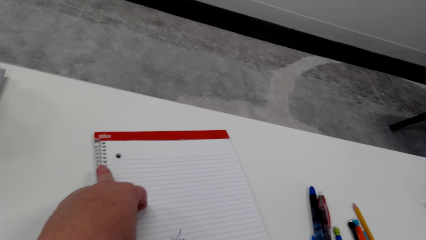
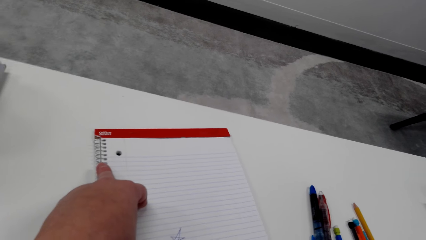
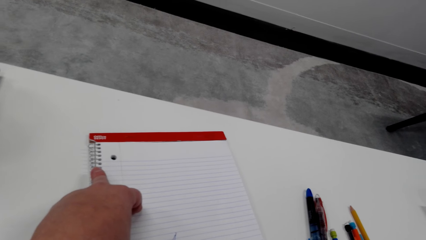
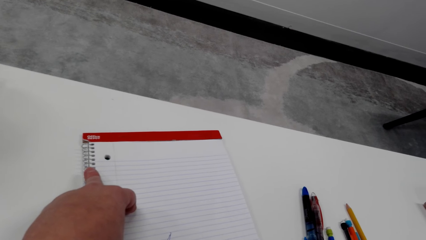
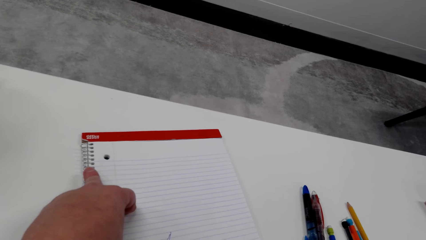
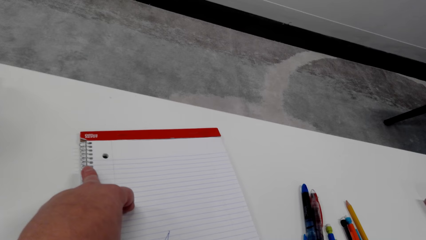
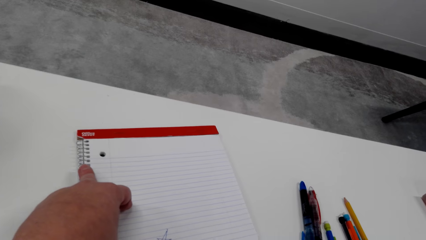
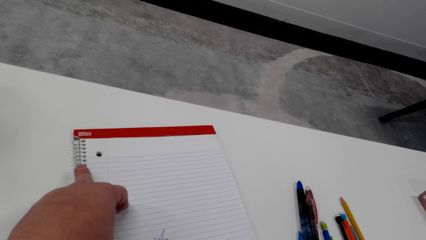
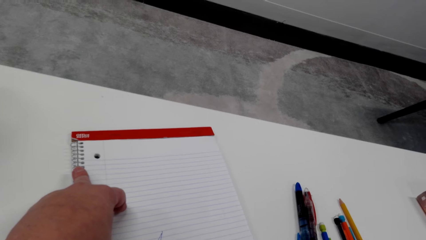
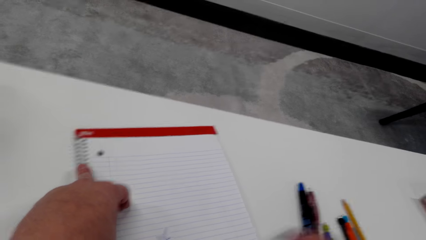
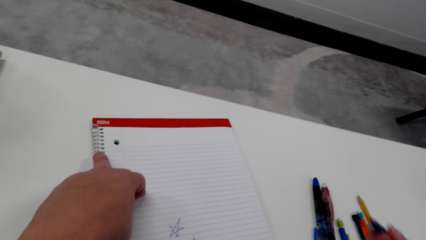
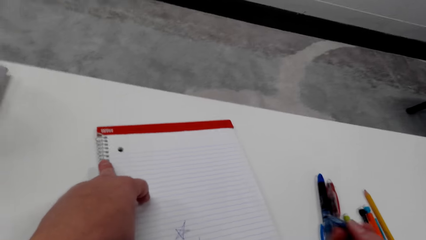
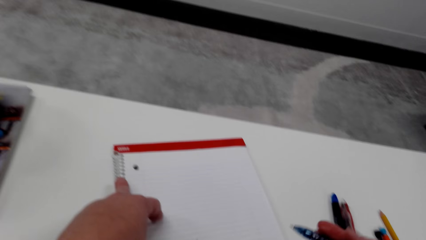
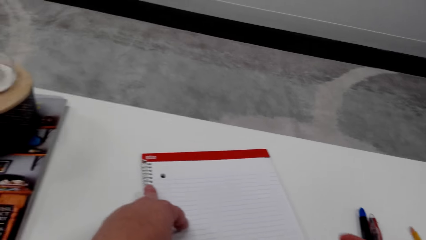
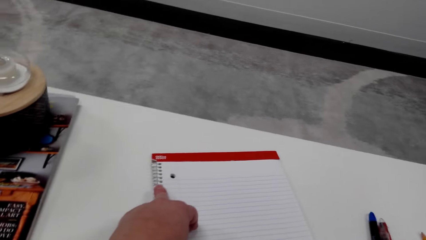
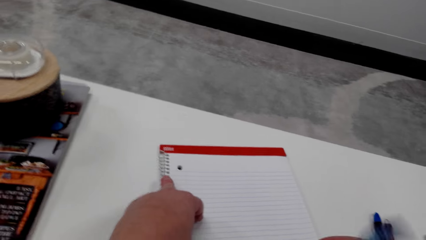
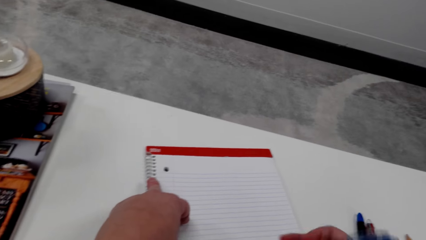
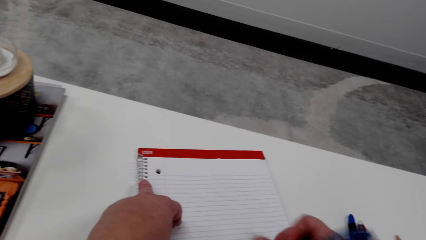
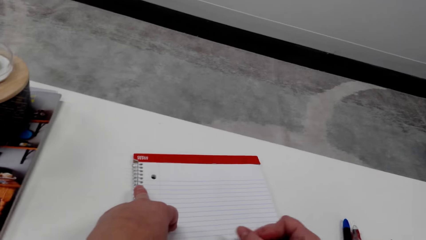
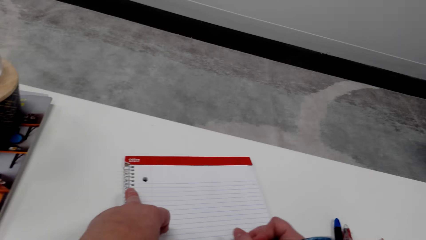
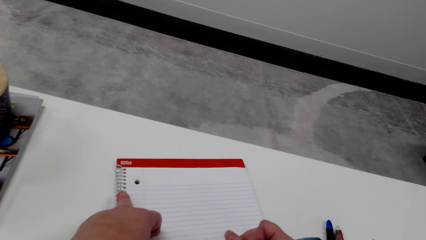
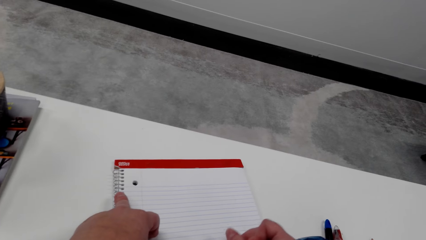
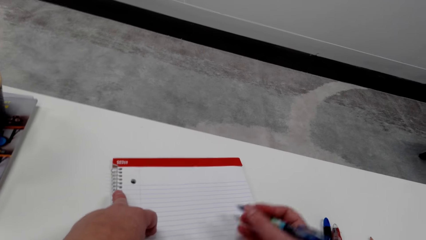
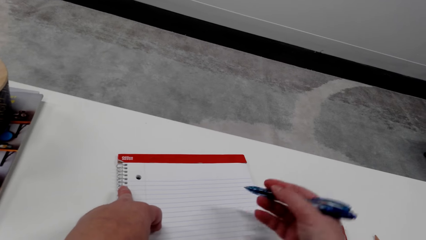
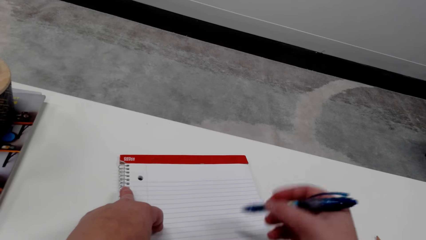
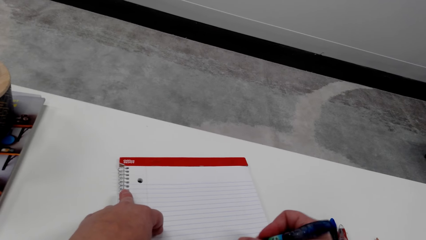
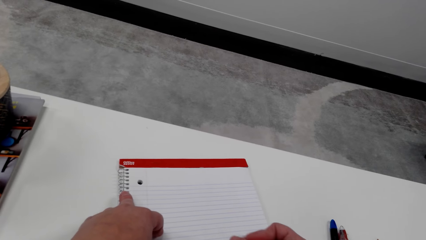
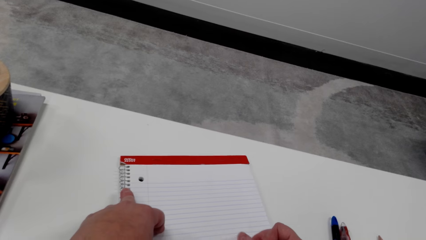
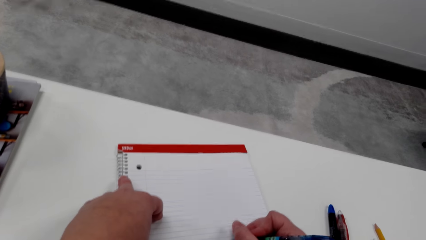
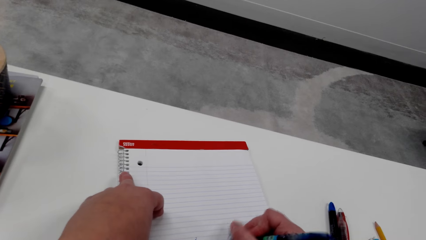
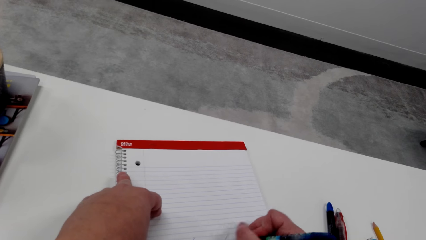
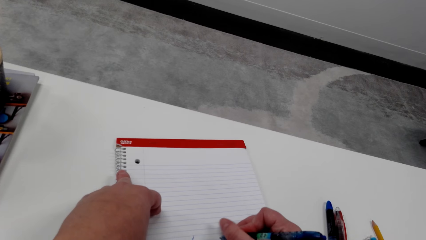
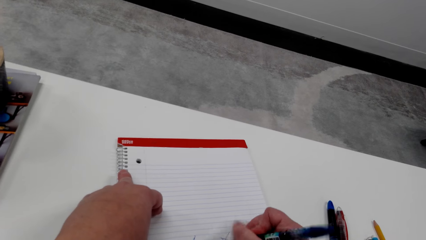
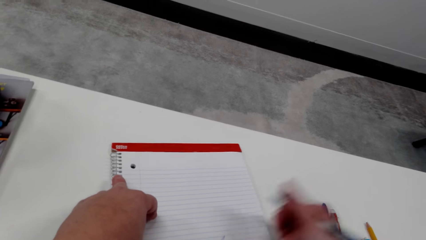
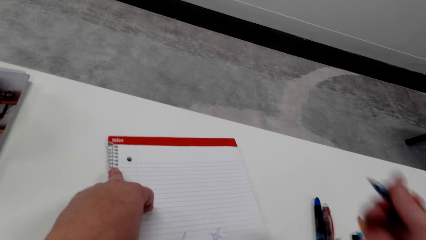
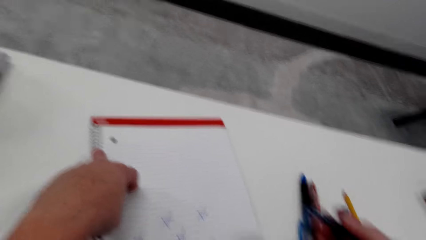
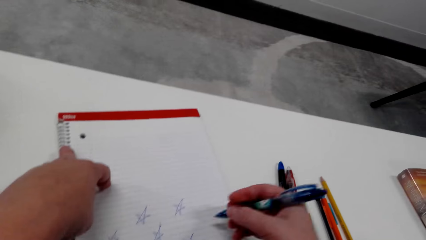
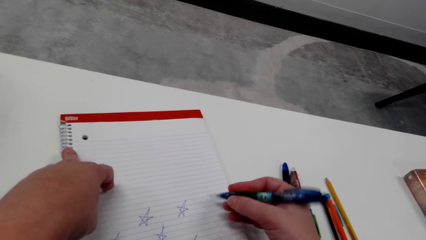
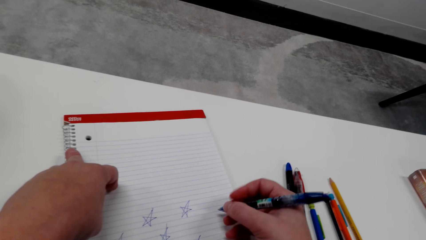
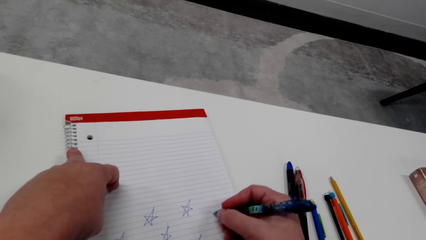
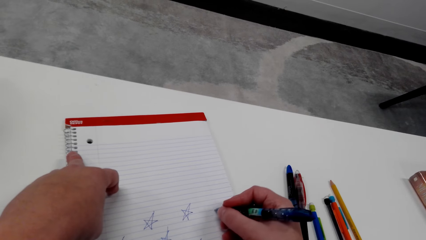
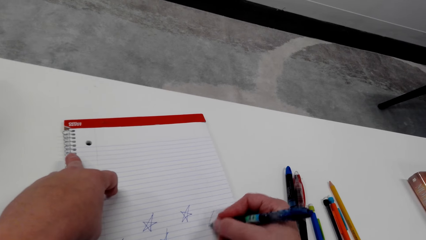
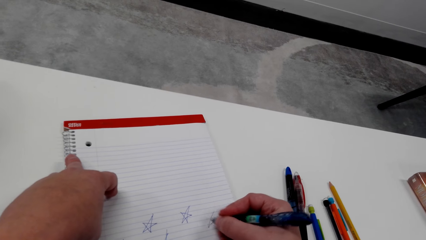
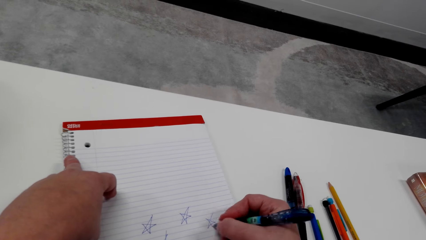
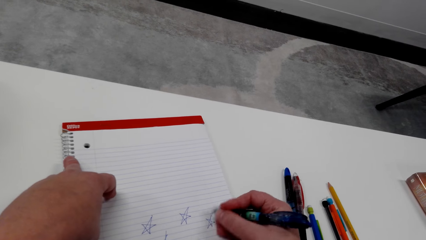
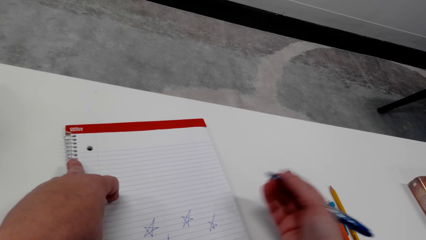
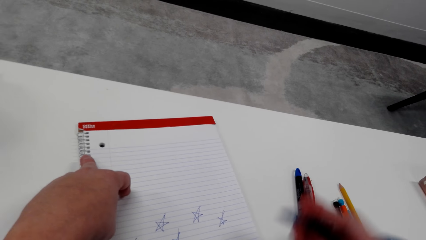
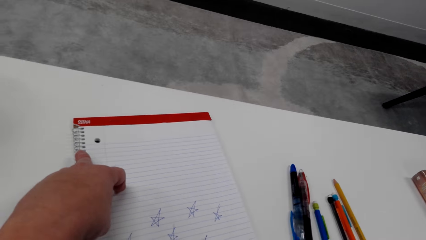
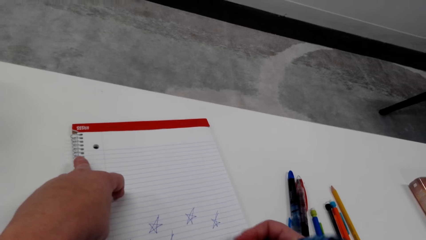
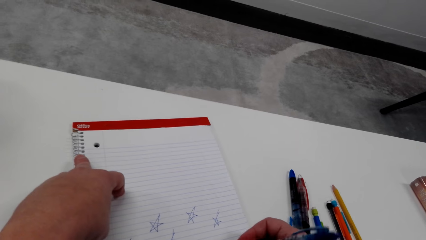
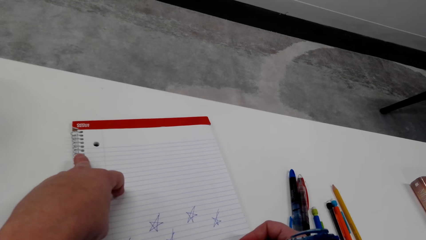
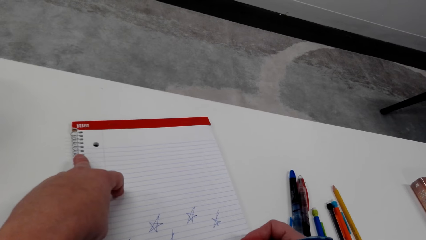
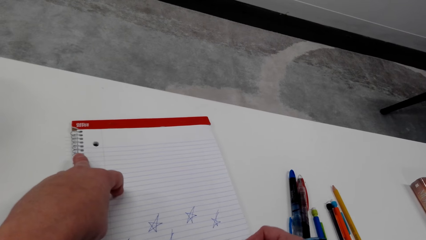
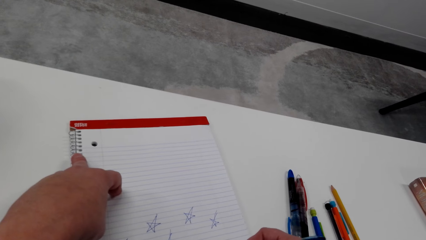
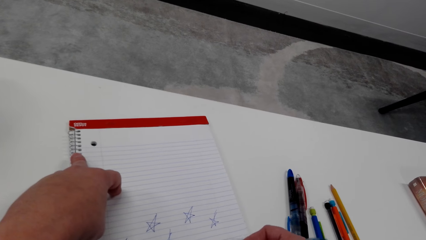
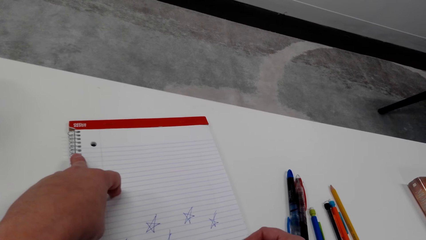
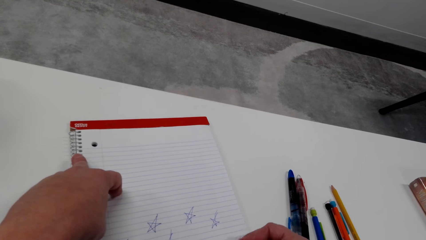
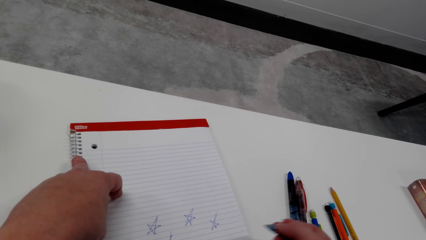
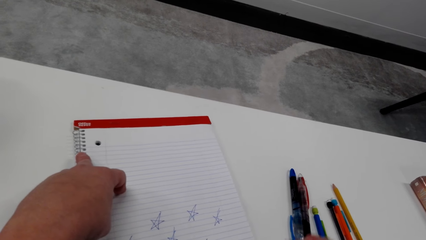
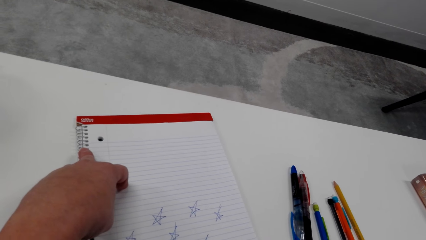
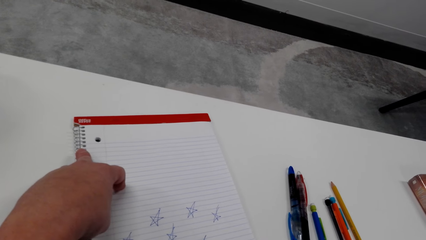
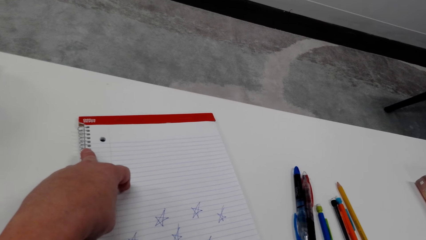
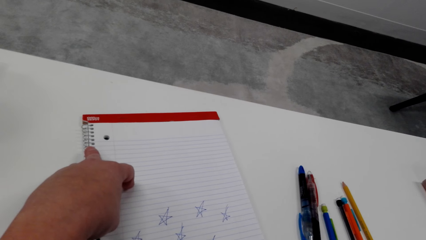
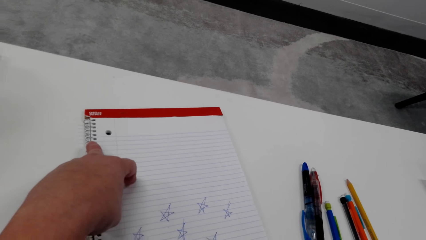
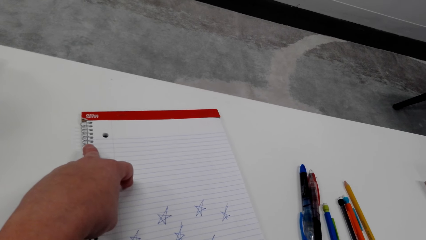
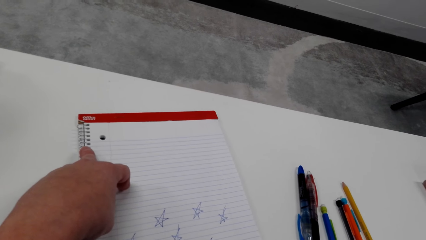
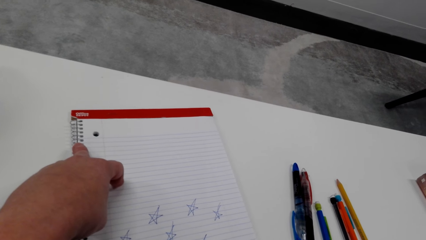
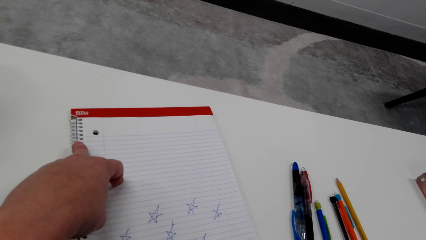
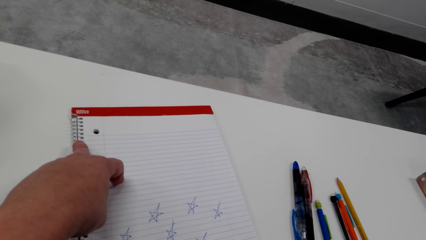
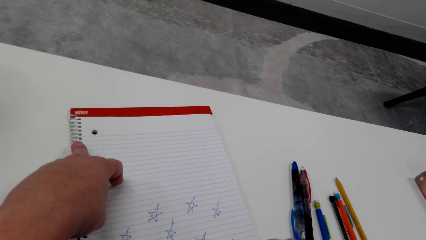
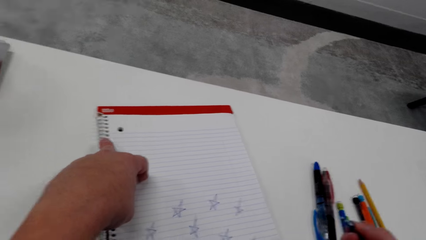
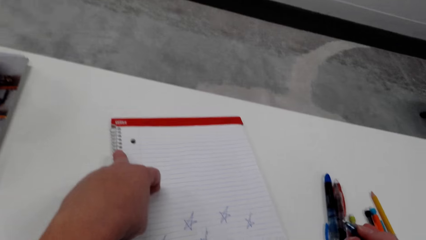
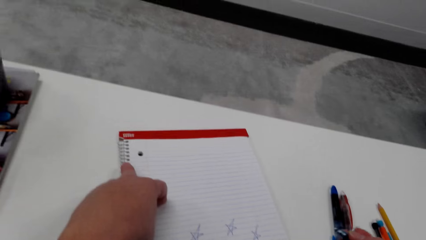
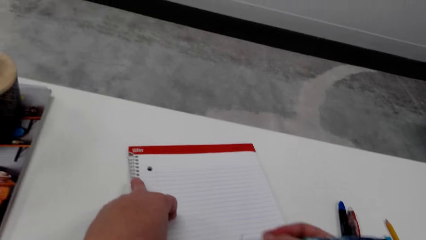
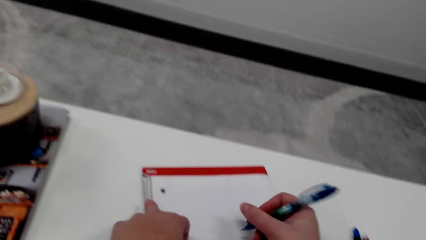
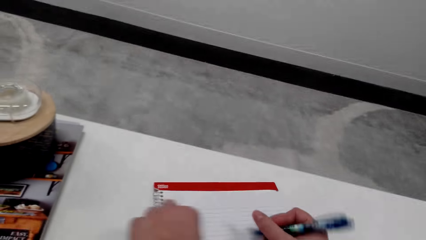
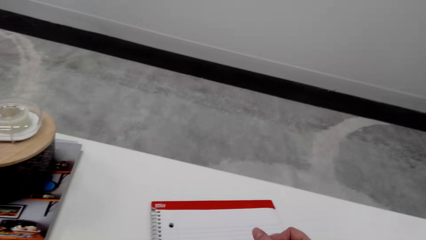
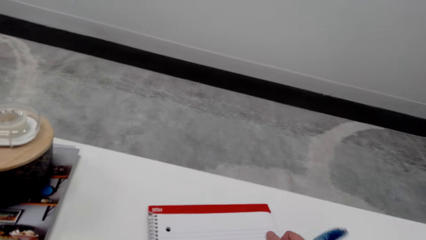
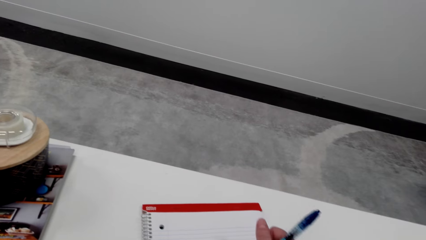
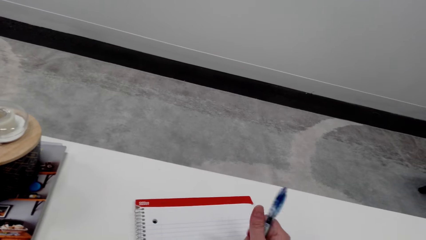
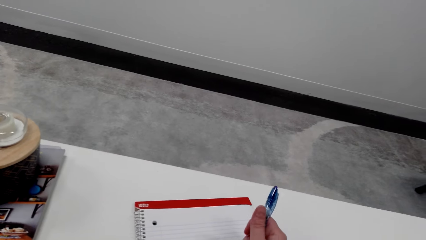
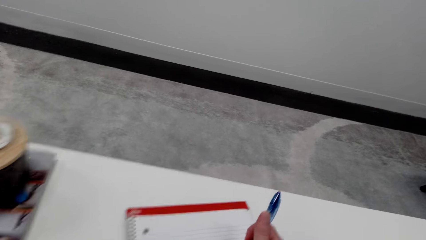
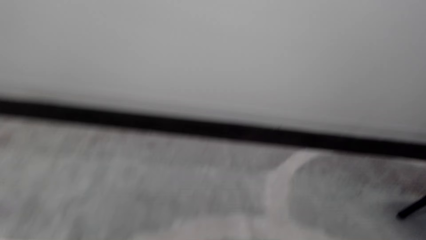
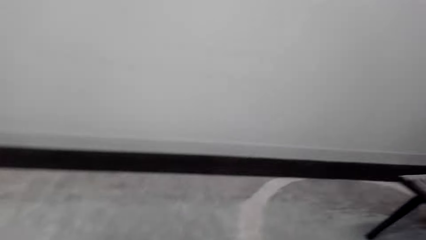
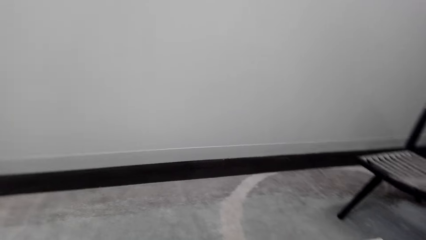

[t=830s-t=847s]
The camera wearer looks around a room. She draws on a book with a pen. She adjusts the pen on her hand. She draws on the book with the pen. She adjusts the pen on her hand. She converses. She draws on the book with the pen.
